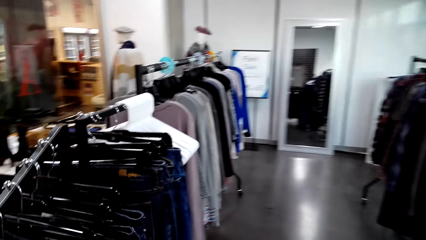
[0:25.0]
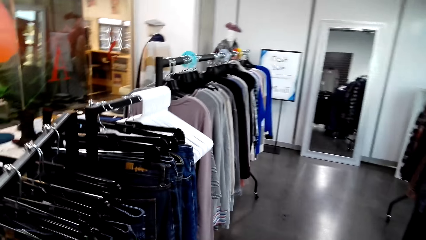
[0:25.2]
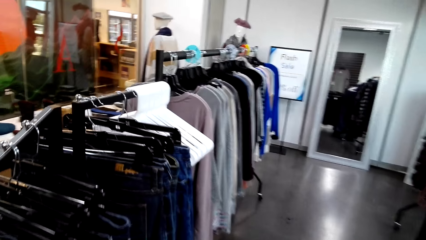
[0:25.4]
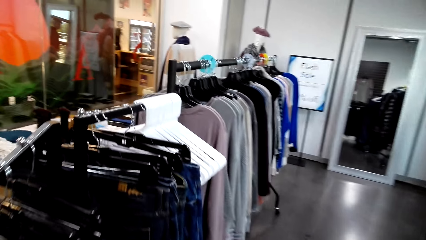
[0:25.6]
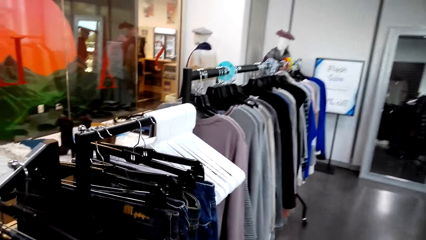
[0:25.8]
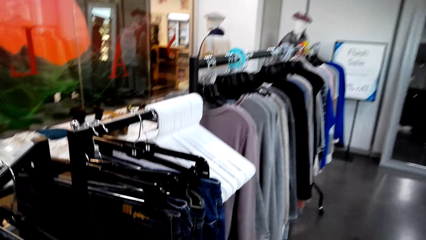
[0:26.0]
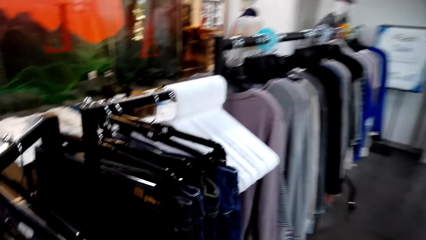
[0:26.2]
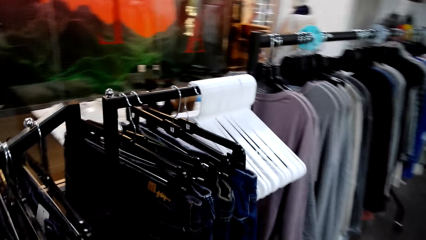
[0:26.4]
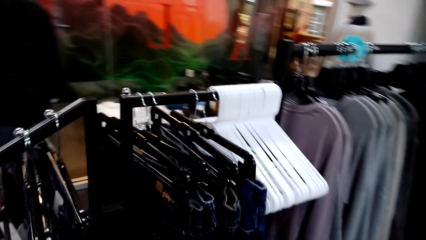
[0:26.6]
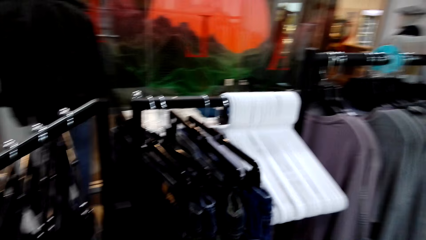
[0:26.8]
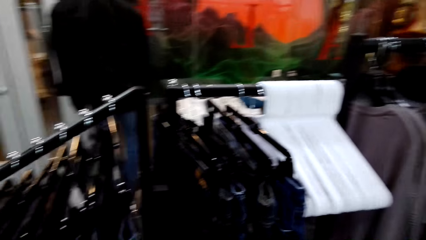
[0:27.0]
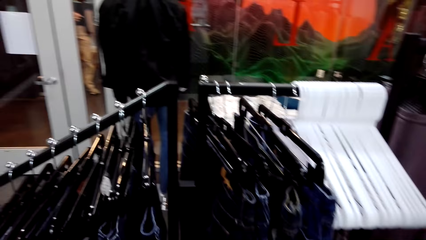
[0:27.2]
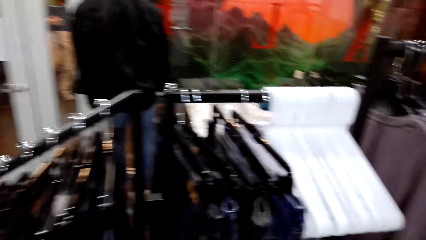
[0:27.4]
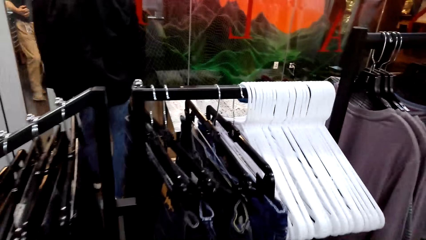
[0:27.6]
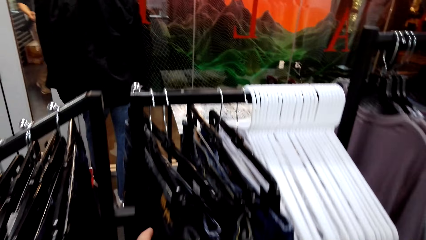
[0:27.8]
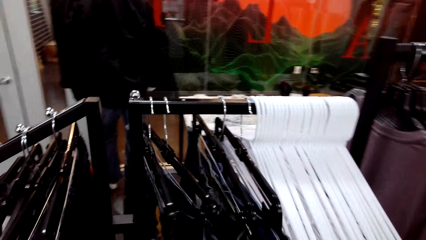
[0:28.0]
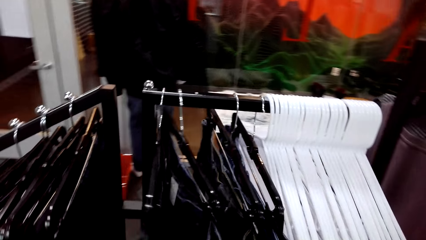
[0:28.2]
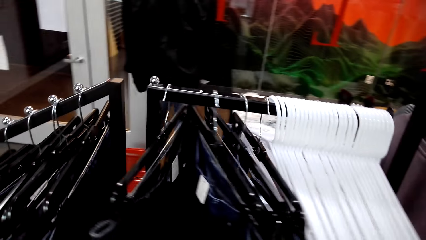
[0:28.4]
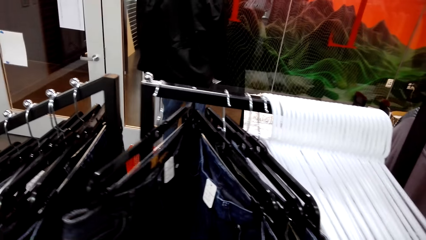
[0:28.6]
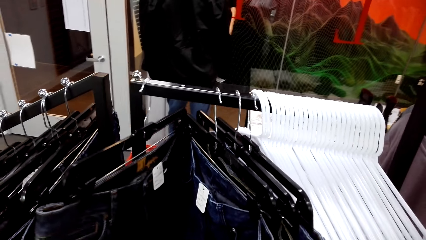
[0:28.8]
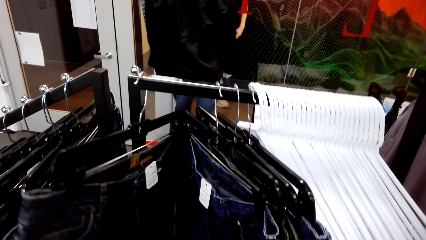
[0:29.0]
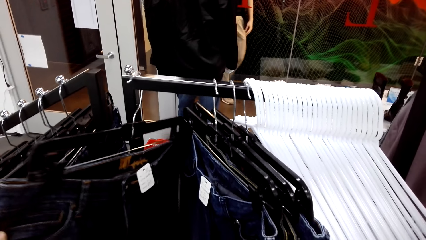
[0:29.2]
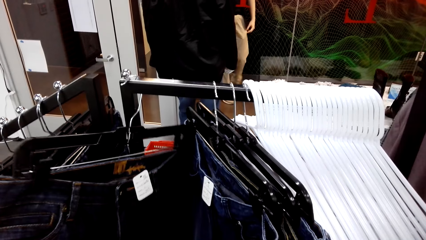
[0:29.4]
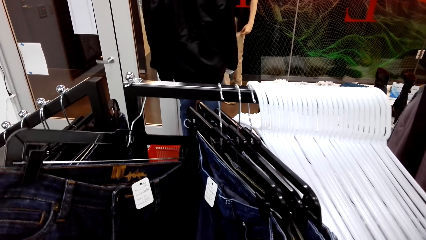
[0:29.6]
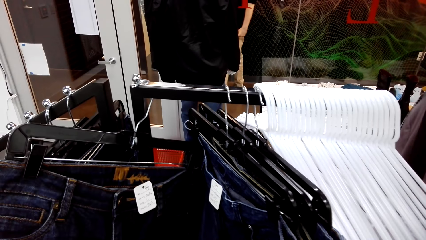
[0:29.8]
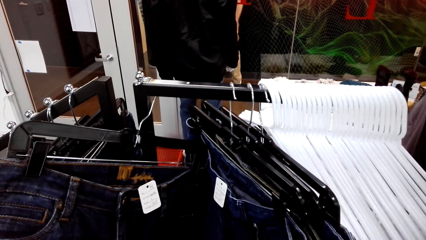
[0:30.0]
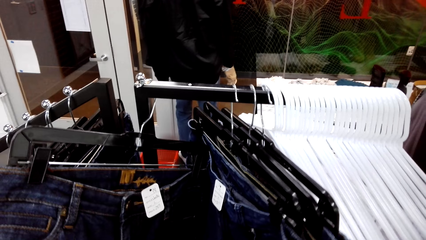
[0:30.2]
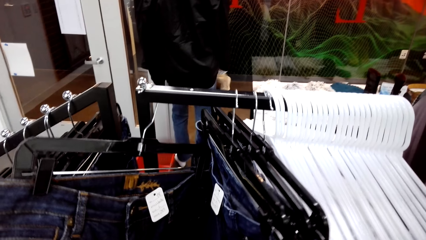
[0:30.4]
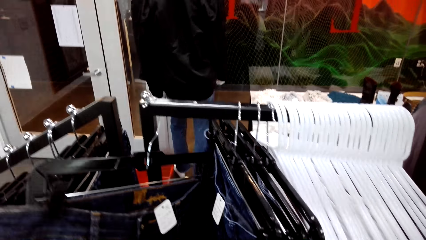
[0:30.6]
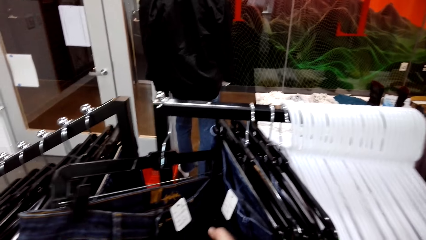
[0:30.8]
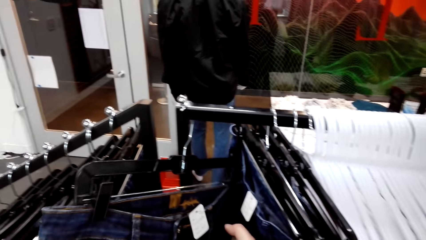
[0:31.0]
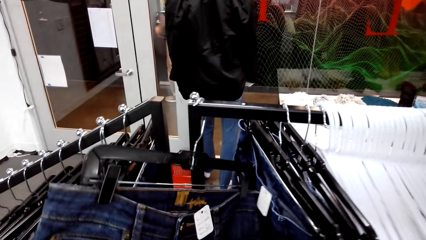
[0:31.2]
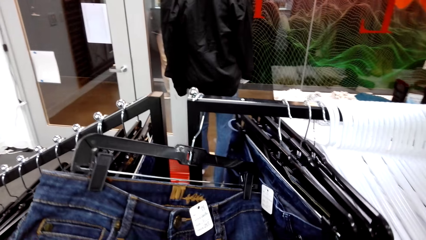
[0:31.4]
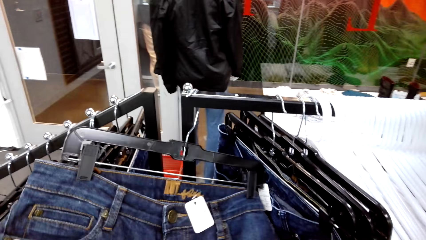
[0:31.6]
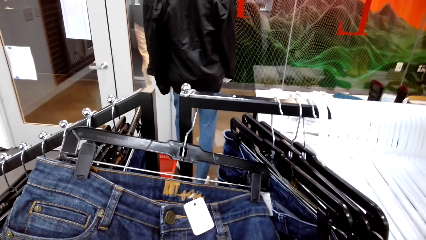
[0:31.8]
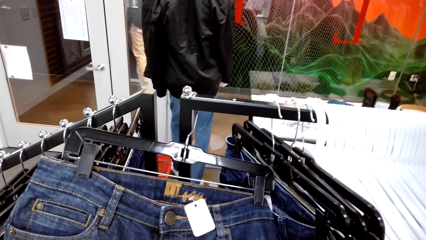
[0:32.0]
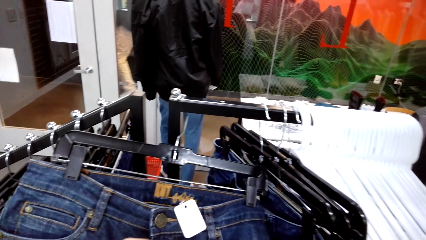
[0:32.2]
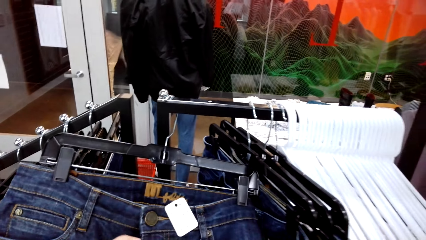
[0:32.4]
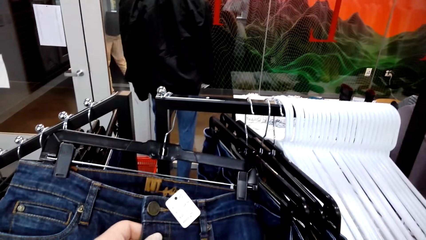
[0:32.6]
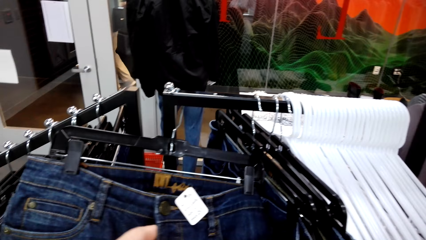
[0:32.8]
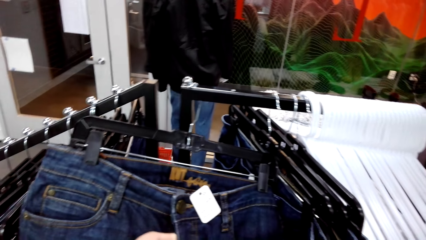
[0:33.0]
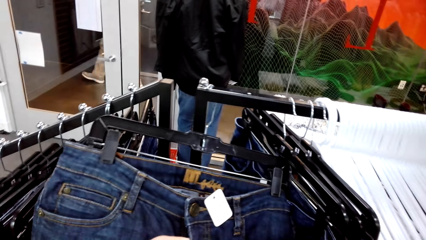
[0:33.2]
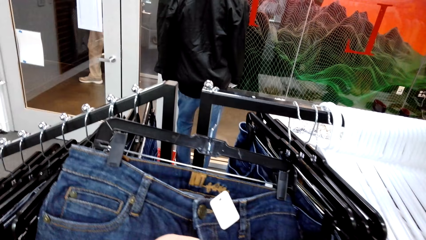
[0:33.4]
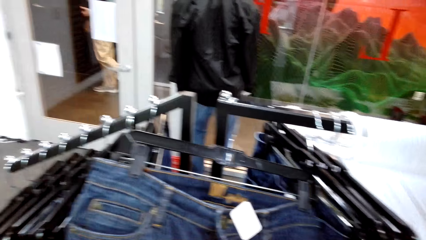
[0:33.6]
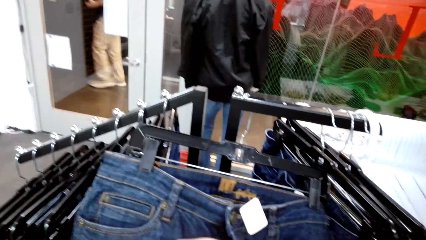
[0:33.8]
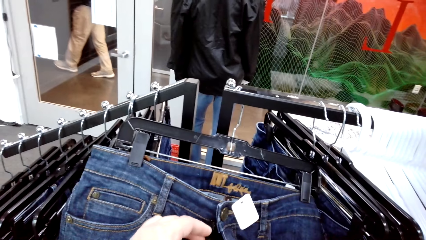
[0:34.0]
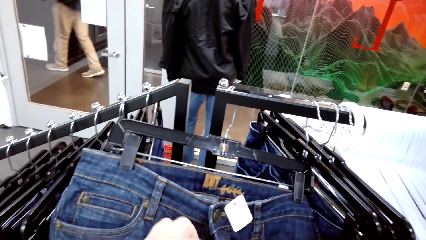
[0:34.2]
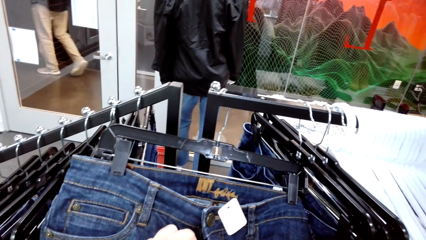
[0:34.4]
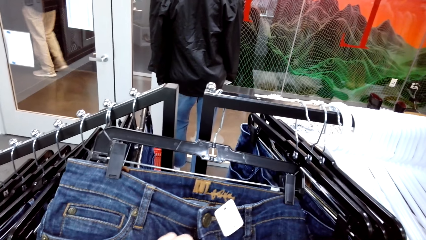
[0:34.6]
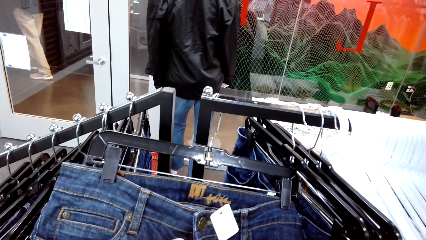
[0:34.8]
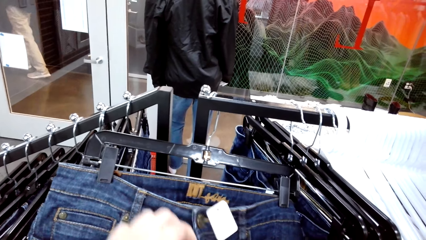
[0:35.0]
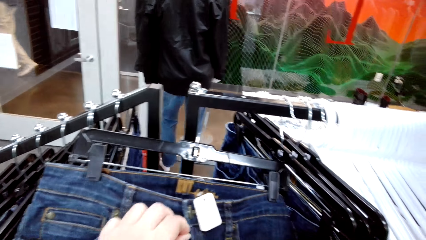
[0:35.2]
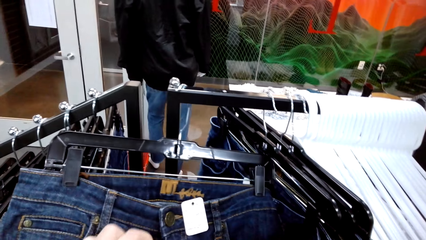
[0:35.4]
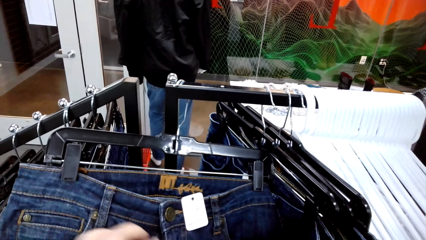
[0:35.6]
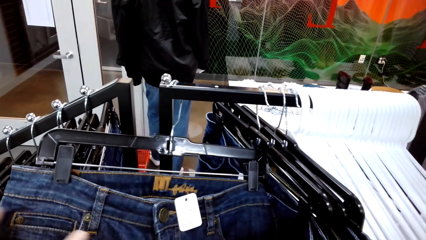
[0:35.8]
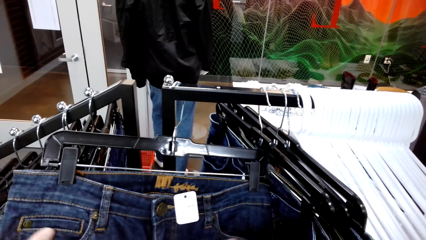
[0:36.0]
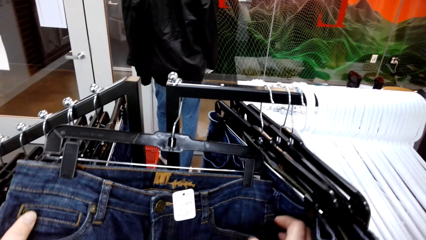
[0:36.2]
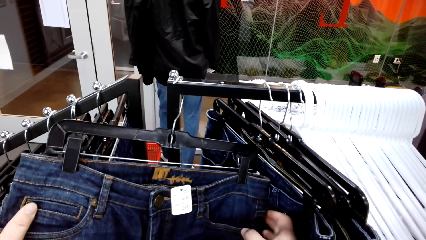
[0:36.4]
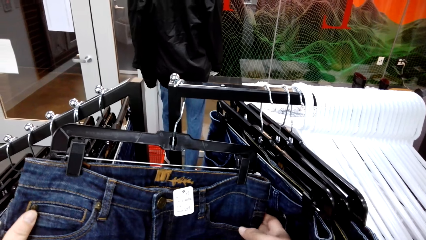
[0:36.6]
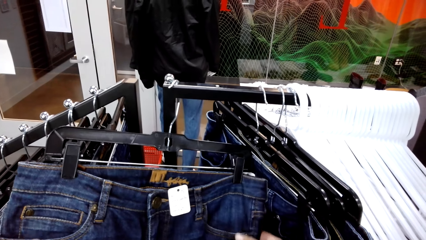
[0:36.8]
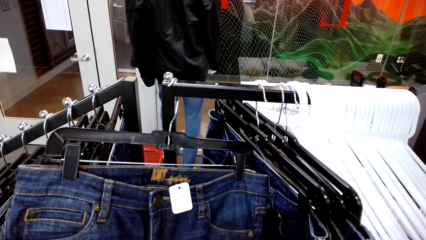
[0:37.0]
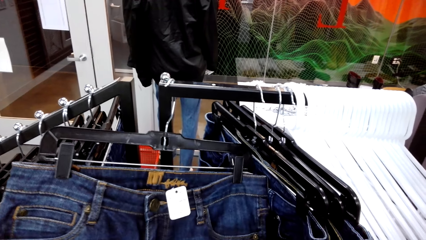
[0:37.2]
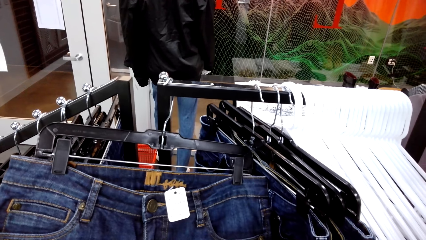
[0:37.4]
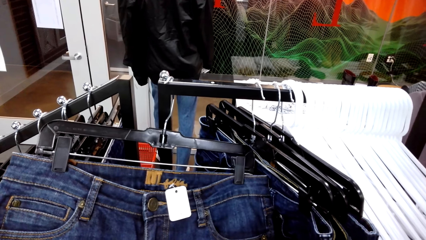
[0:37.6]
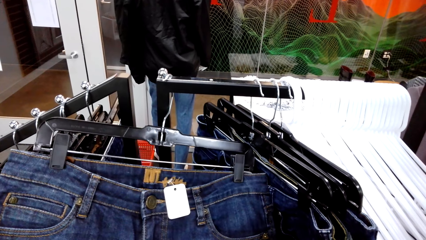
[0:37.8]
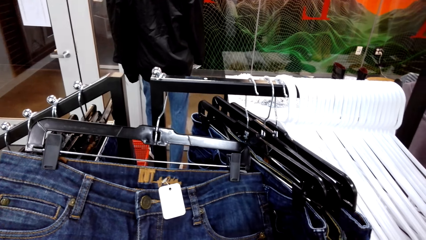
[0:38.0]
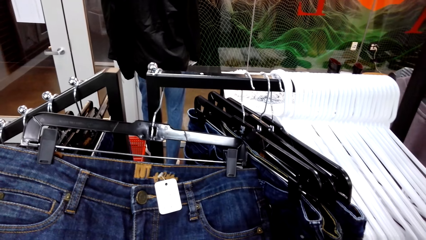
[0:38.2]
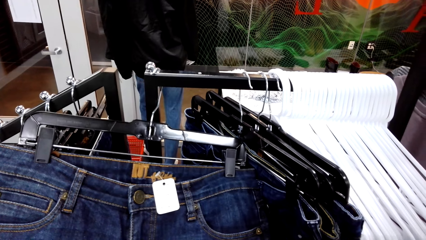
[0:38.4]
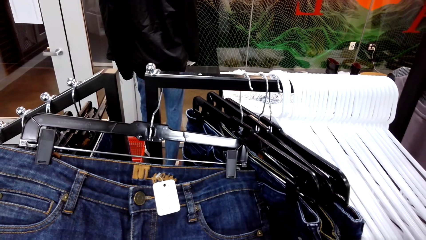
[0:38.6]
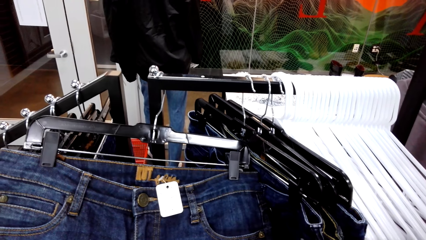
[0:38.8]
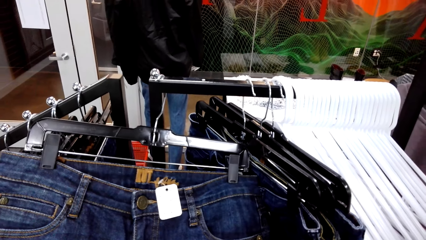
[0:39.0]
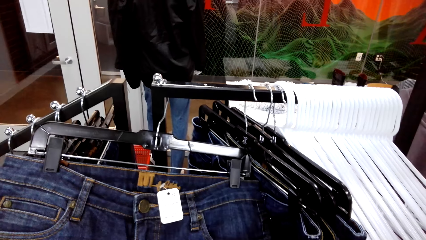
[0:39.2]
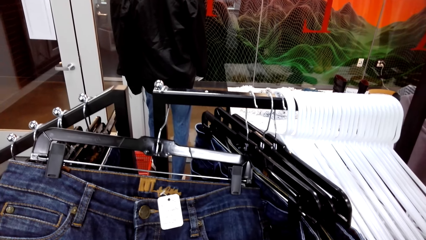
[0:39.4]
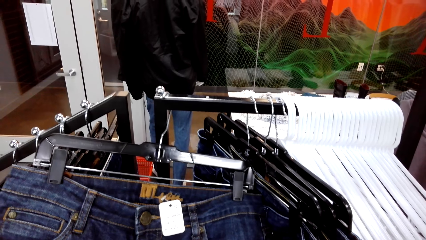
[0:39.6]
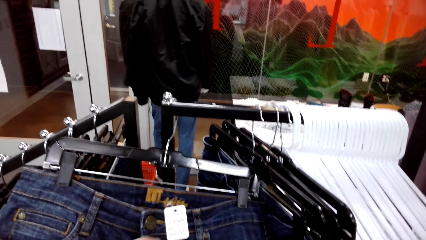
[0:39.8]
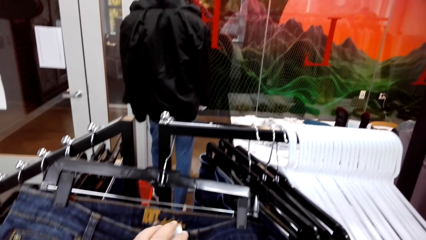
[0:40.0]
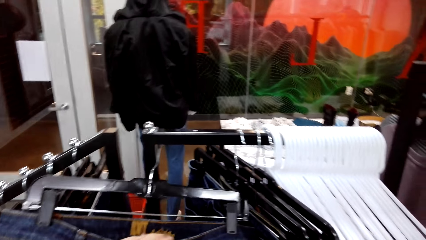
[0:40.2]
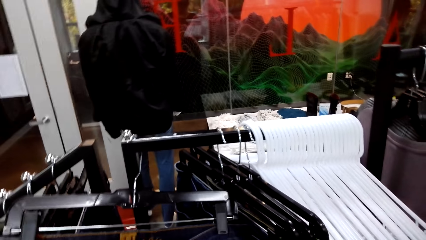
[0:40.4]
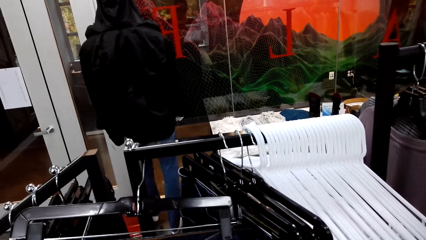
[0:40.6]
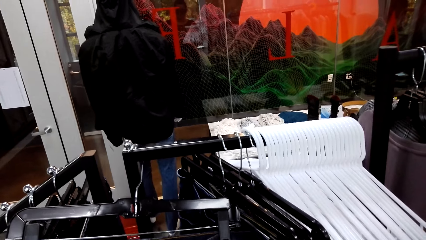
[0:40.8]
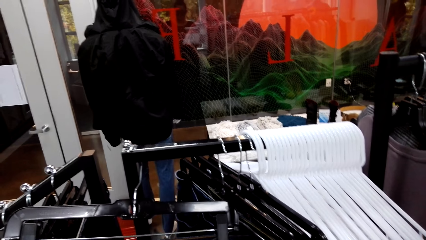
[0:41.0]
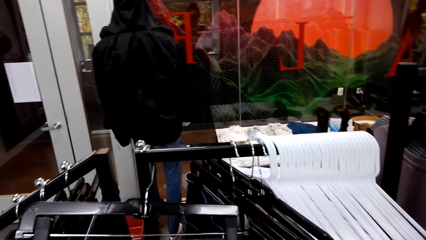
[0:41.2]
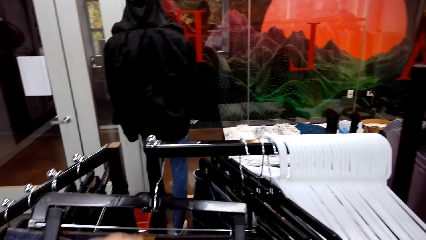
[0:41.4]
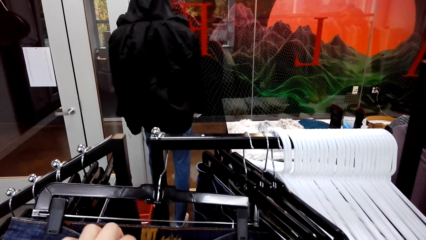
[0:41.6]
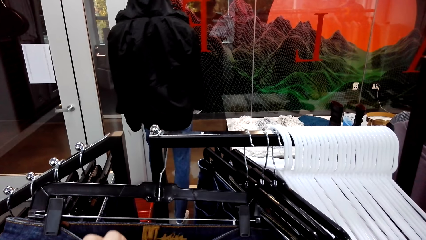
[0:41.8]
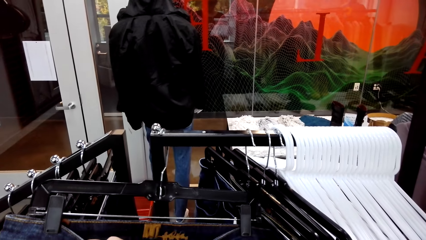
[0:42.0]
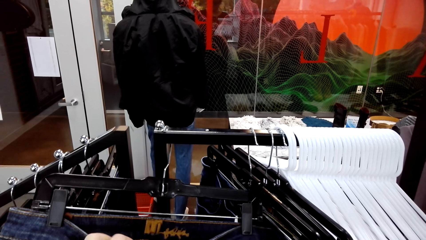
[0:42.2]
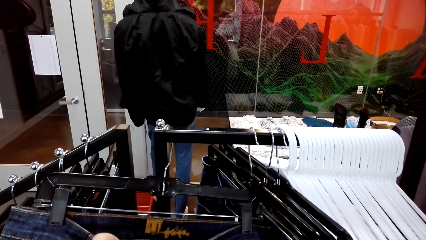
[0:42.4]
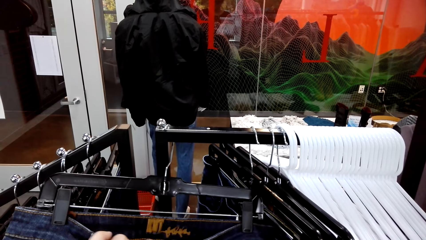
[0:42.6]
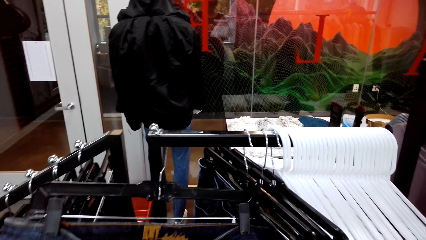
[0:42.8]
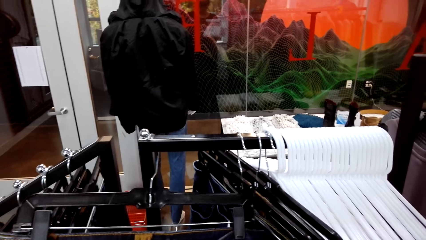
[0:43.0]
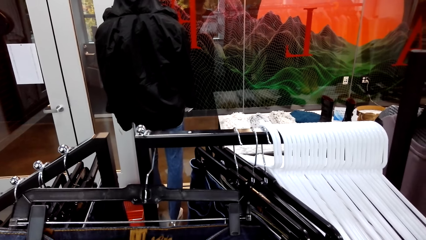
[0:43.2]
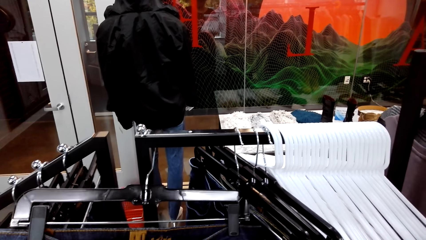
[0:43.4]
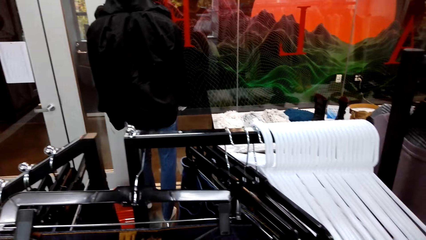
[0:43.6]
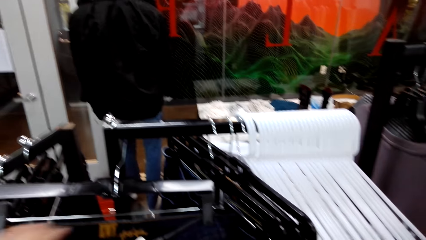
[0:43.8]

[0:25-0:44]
The camera wearer moves the clothes on the rack stock. A man walks in the clothes shop. The camera wearer looks at the jeans on the rack stock. They zip the clothes. They hold the cloth.
